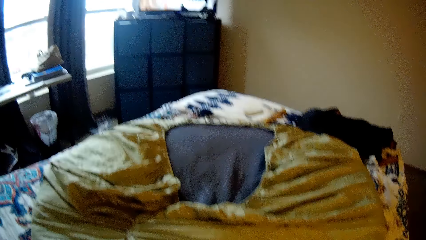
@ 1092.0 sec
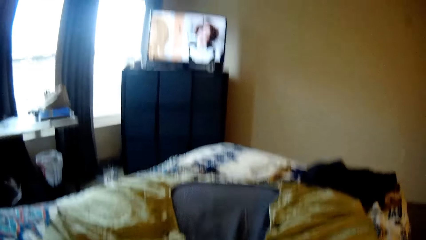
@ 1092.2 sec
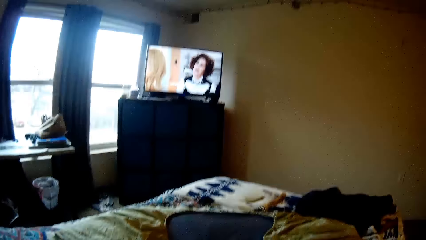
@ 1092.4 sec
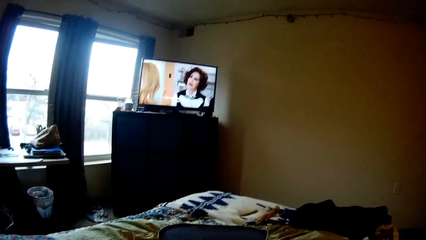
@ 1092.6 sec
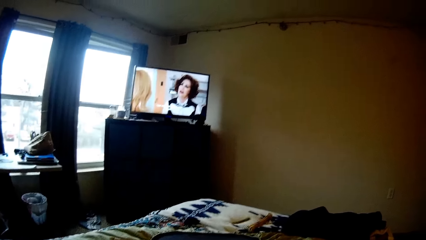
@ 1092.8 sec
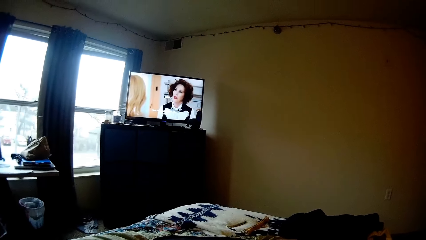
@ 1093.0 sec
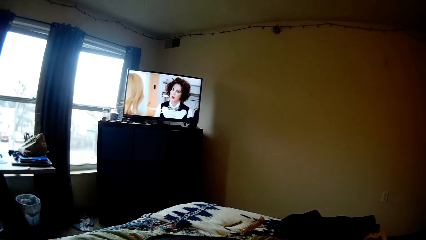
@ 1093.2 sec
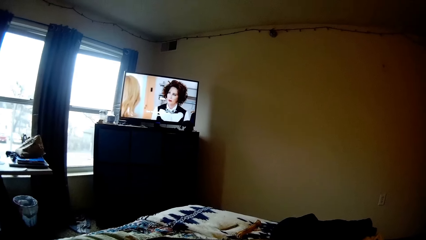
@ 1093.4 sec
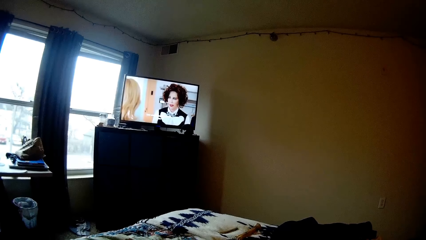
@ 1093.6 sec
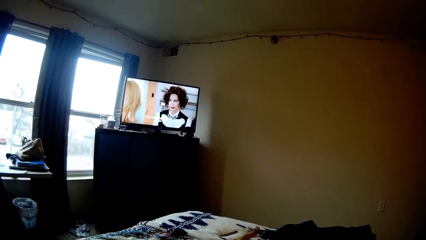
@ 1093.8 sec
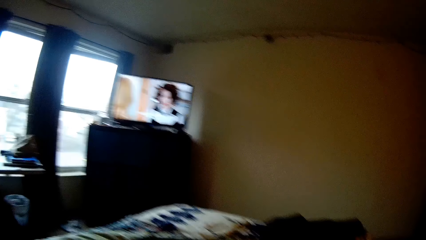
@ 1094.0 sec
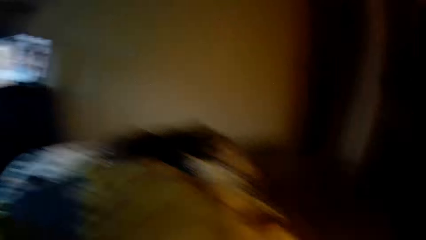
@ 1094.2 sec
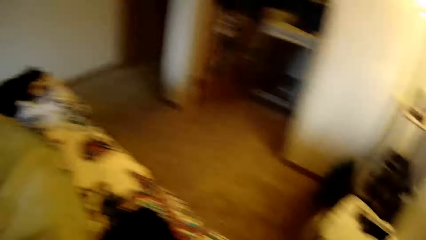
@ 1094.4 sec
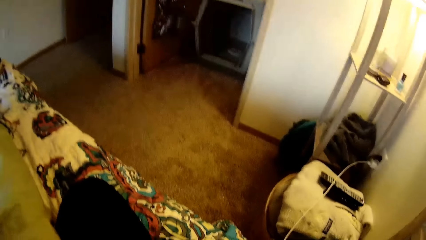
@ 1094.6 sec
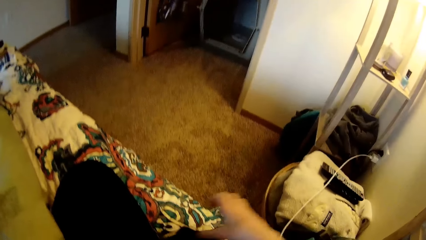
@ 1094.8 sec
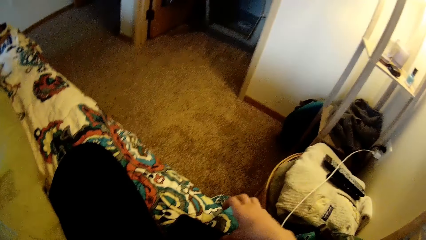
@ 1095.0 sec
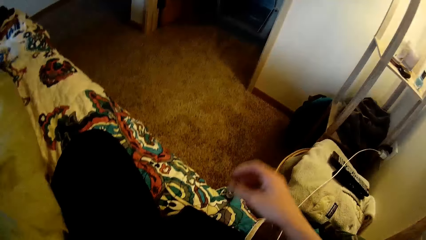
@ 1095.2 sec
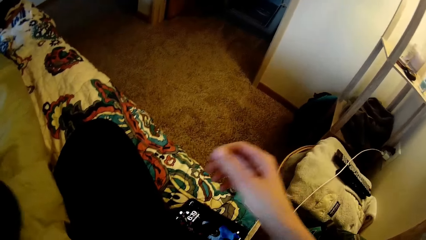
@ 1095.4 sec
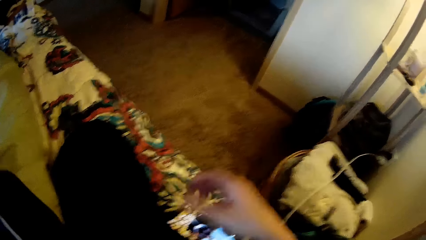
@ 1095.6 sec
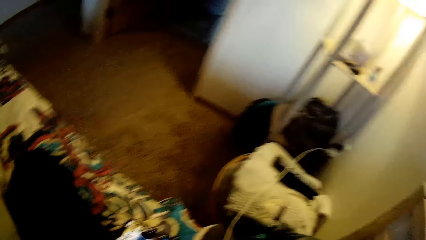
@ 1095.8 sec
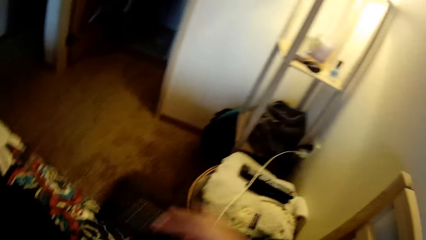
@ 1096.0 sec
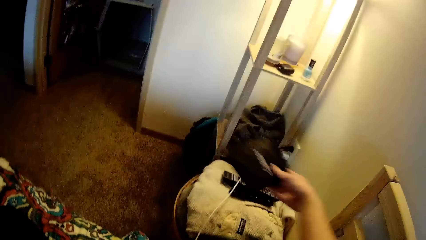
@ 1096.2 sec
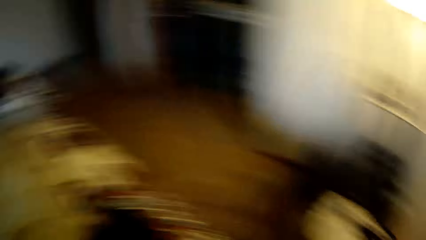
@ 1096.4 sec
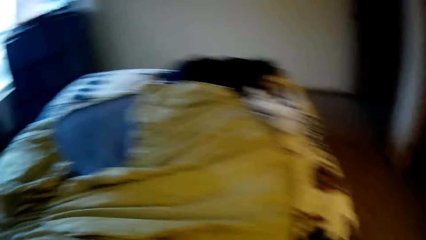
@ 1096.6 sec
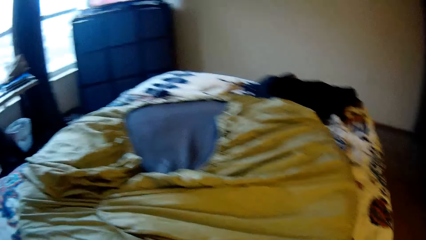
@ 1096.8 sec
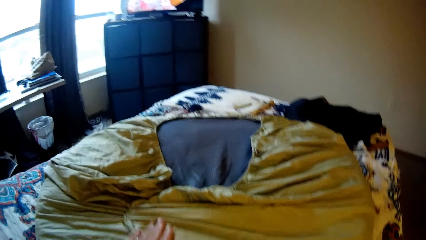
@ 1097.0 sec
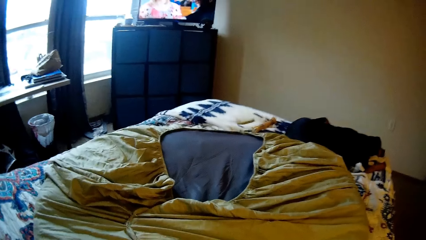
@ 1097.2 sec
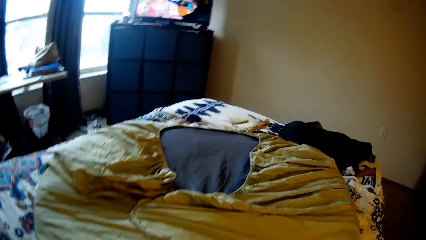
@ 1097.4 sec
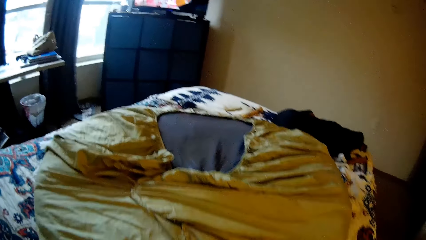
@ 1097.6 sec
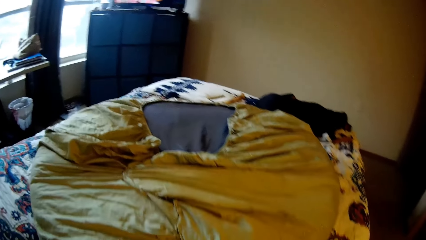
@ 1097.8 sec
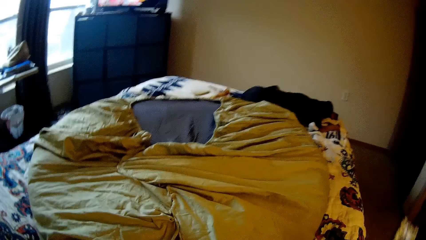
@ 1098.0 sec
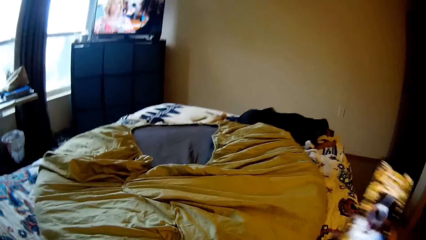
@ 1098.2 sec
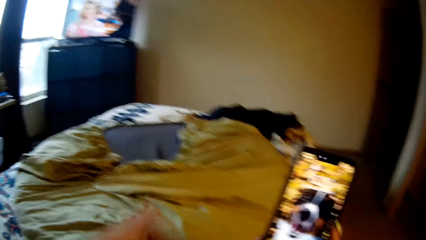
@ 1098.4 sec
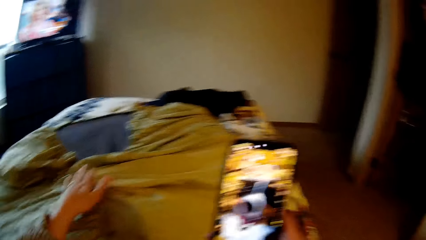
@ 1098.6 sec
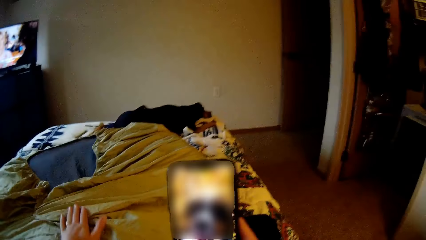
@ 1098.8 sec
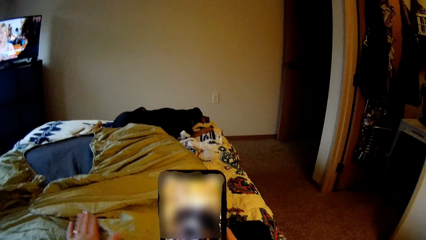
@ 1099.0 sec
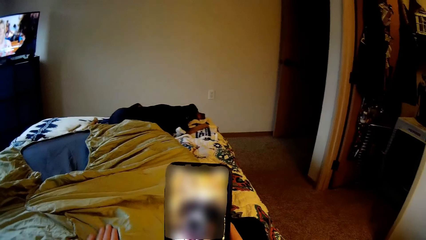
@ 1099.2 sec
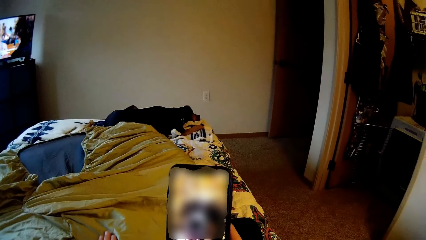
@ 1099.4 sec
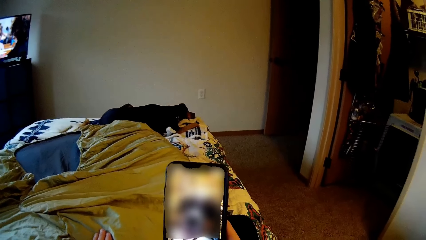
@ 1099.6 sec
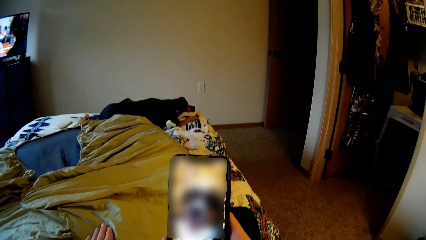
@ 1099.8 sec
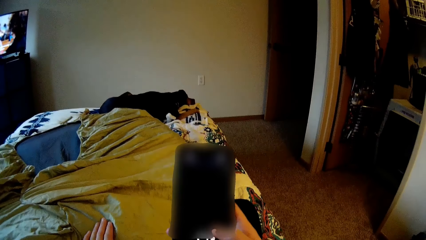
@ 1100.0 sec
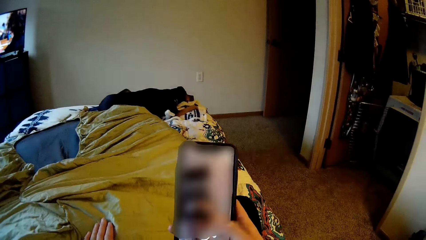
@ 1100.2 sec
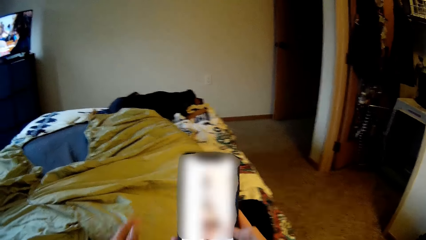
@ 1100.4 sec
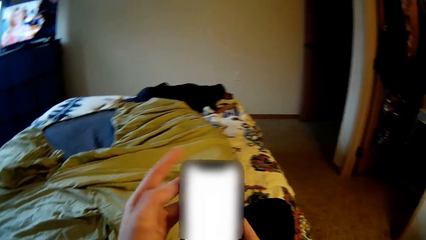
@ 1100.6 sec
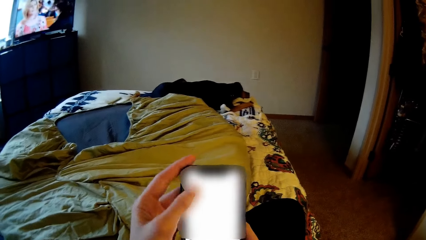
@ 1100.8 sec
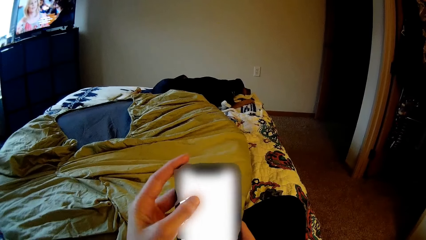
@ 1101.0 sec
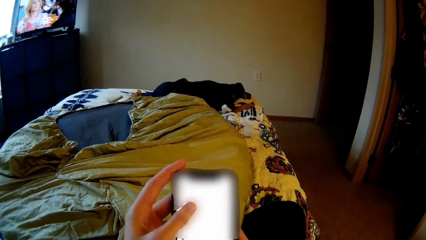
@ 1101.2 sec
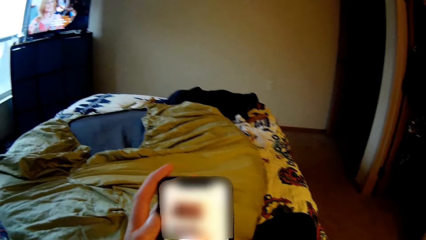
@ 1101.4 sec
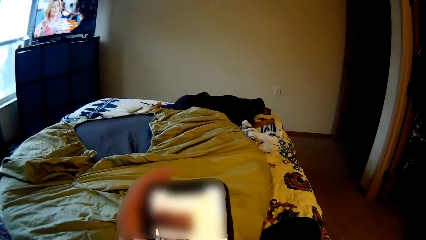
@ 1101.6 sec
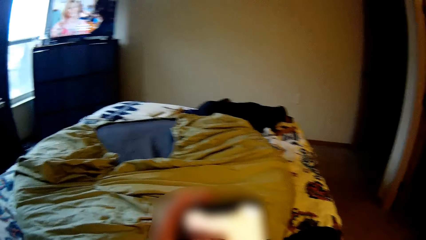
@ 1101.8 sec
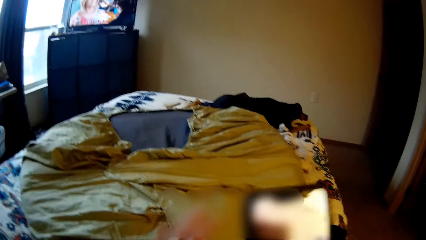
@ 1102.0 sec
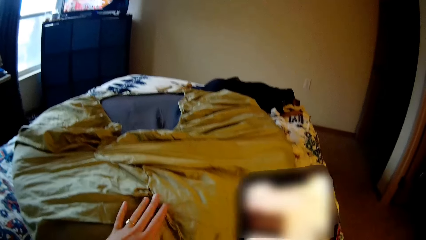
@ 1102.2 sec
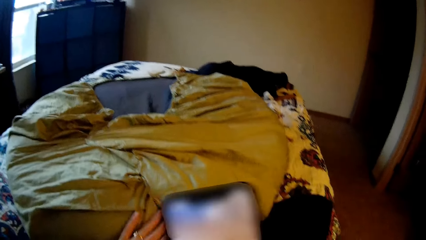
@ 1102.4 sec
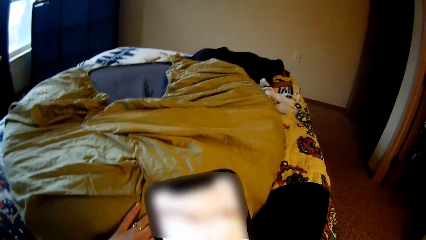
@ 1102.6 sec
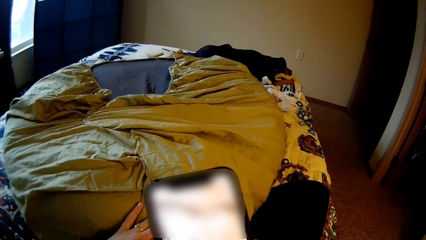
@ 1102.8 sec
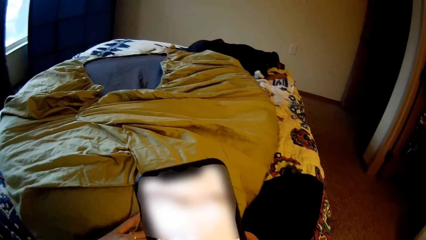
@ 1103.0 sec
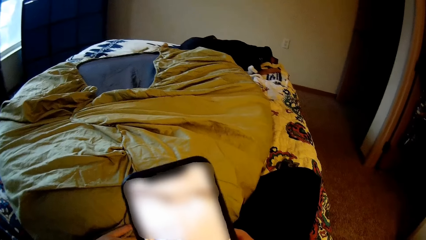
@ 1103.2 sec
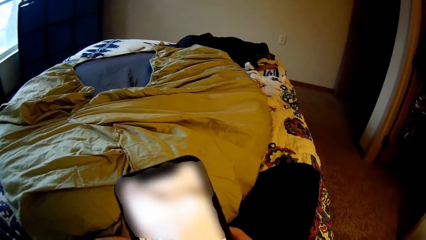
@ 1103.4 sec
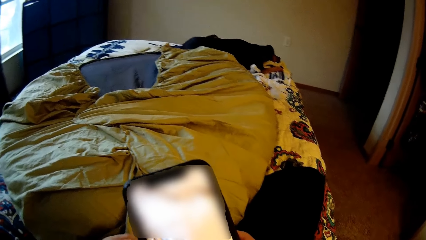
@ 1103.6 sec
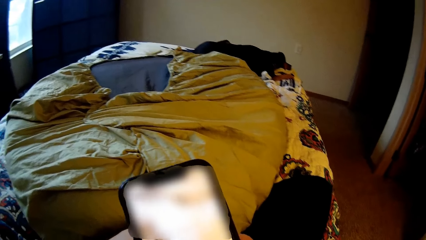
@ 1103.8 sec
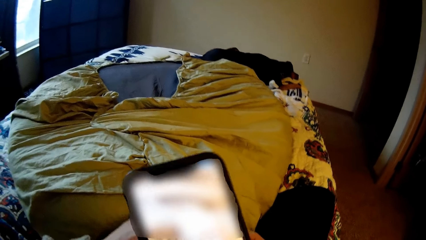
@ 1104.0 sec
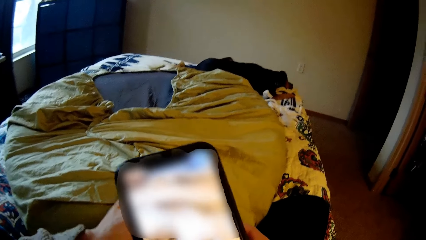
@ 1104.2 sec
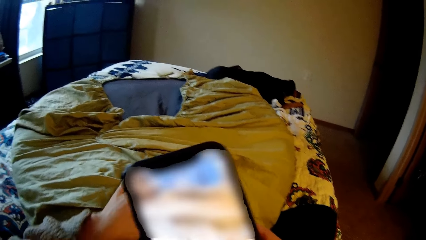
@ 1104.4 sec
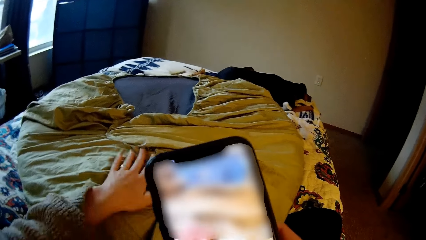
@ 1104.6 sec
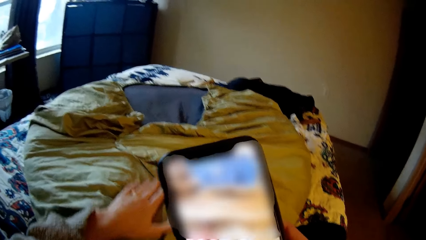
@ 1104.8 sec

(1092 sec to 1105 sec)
The camera wearer closes the sewing tool box. She watches television. She changes the position of her phone. She picks up her phone and scrolls her phone.

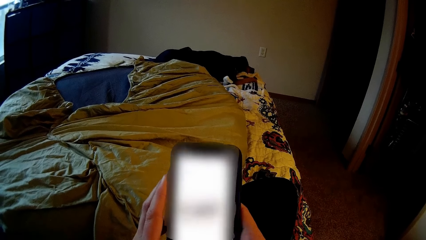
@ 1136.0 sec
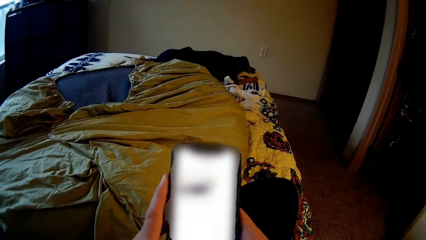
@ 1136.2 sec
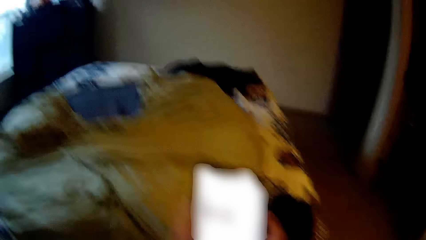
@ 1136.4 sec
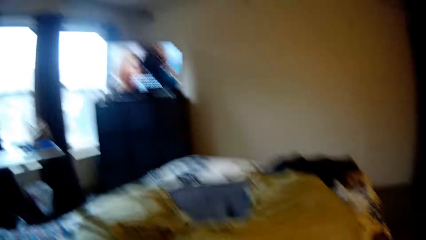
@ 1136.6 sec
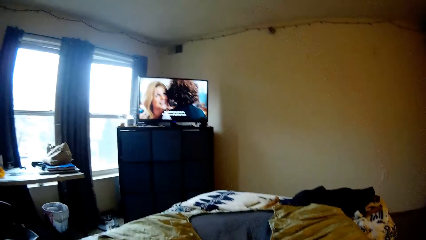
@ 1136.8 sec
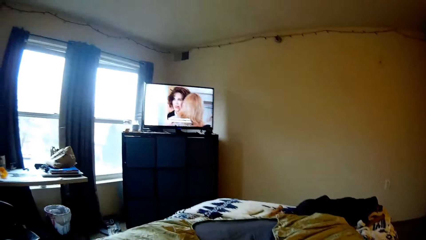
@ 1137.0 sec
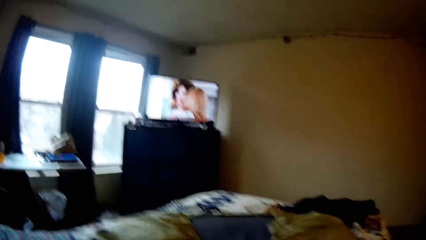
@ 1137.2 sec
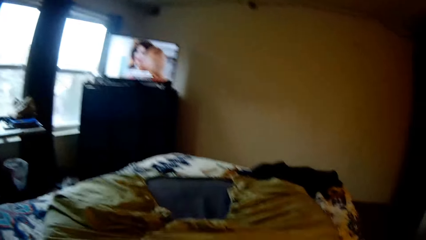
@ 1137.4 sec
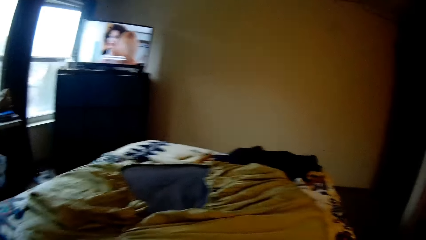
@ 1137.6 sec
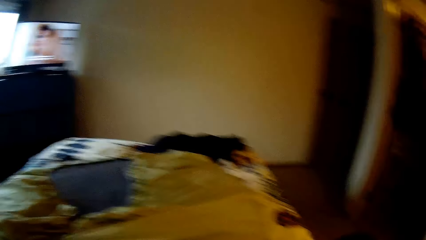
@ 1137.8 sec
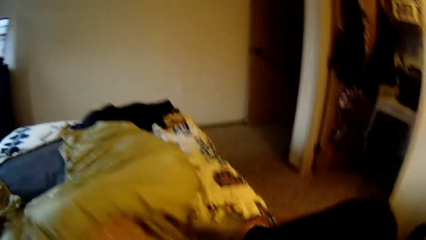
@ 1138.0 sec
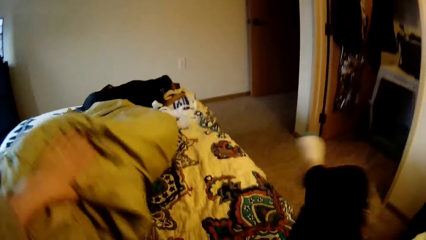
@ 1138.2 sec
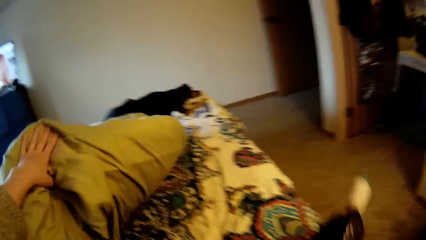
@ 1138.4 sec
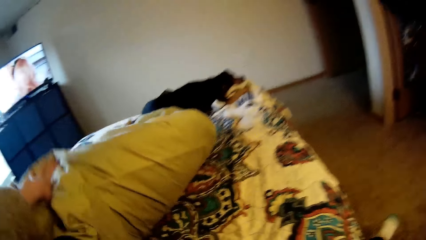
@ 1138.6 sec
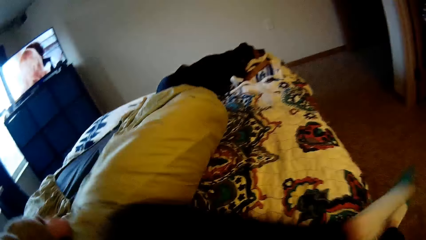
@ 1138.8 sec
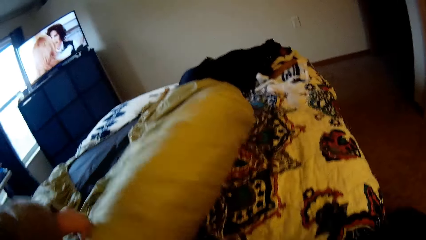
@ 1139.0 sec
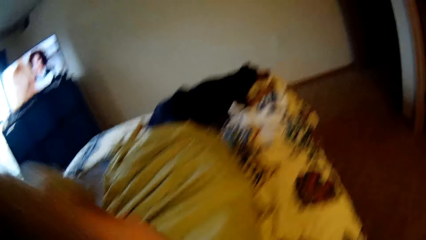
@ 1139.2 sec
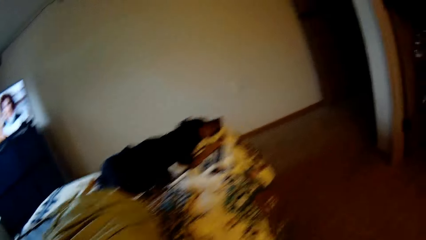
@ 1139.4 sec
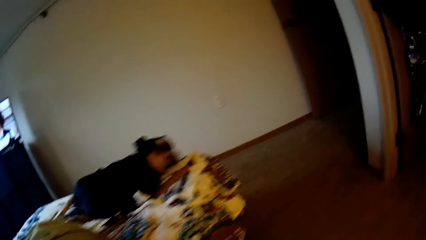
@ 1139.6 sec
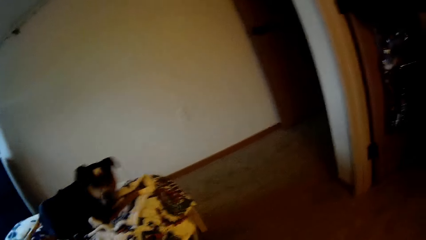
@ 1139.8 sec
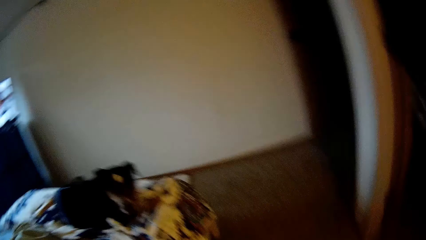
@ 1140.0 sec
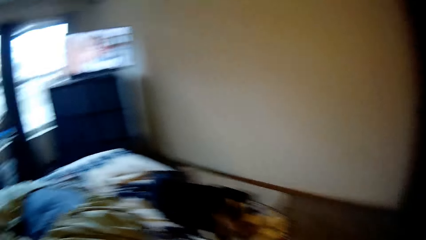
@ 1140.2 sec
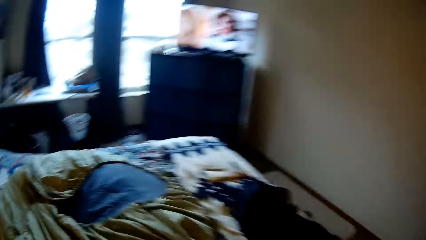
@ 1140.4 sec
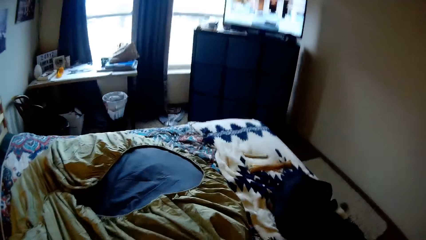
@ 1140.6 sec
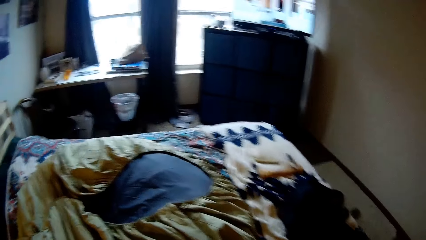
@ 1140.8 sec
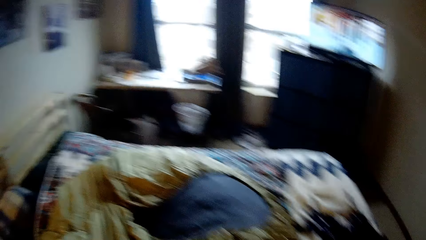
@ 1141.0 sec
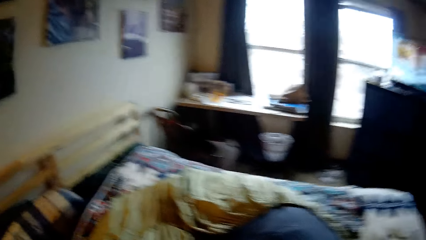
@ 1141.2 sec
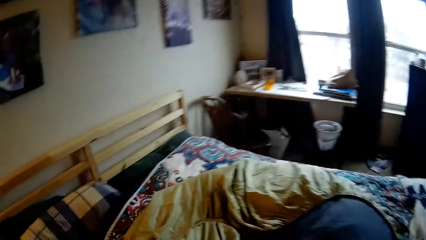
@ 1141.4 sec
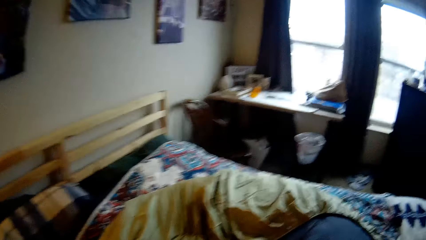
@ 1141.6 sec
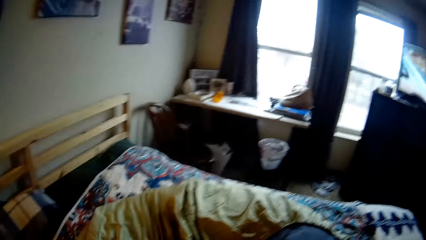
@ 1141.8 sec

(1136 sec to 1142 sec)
The camera wearer watches the television. They adjust the sack on the bed. They turn the bedsheet.
